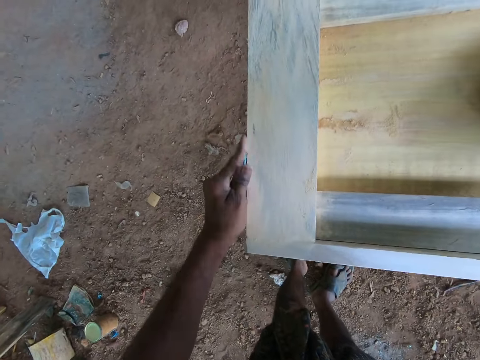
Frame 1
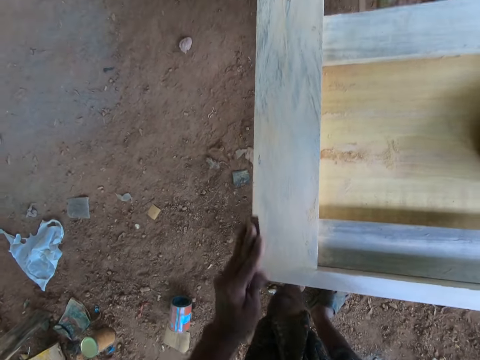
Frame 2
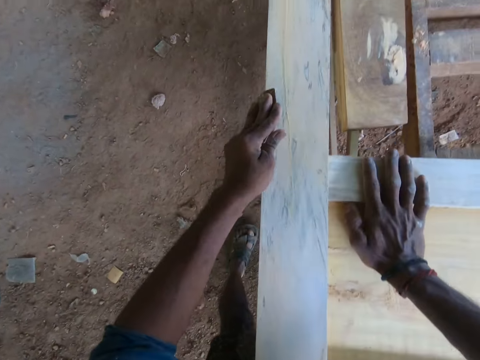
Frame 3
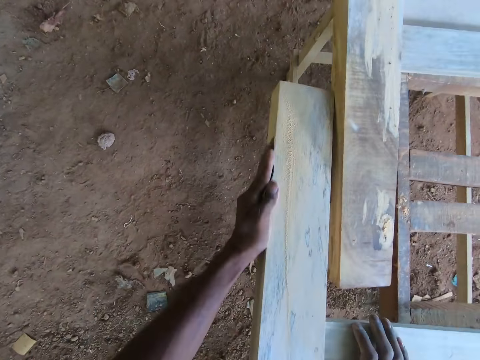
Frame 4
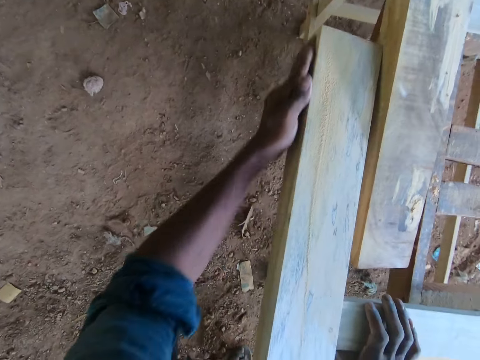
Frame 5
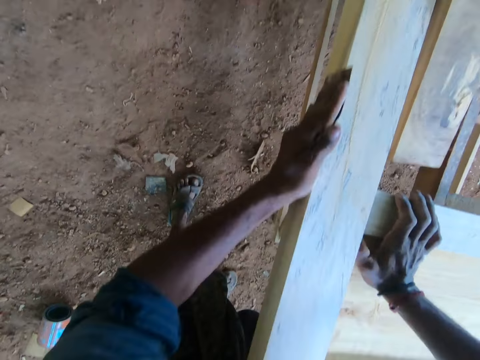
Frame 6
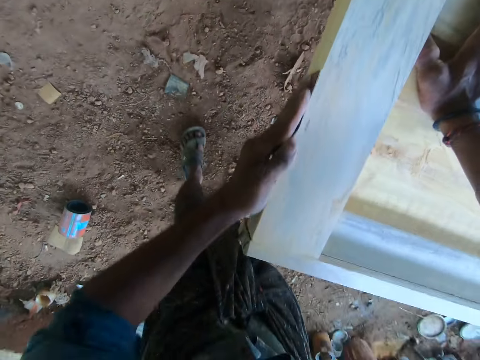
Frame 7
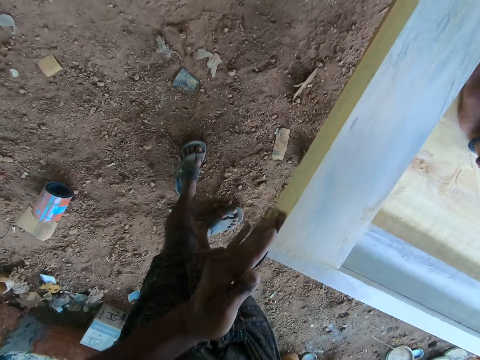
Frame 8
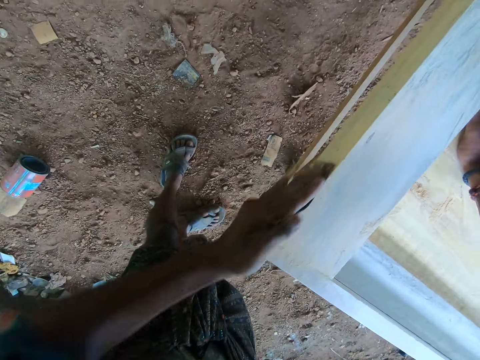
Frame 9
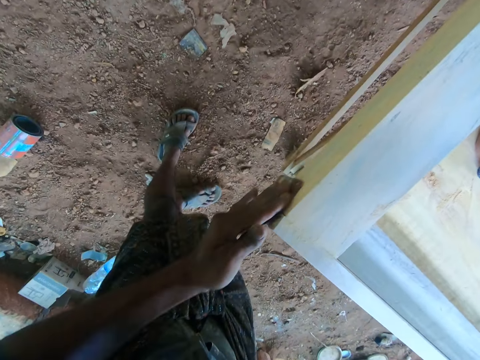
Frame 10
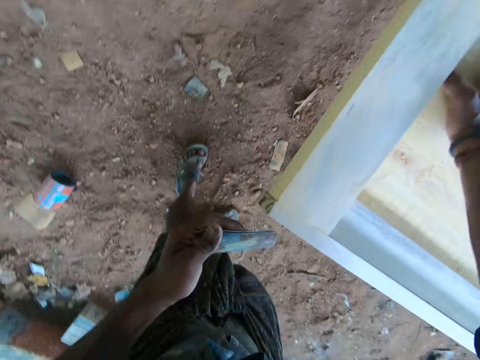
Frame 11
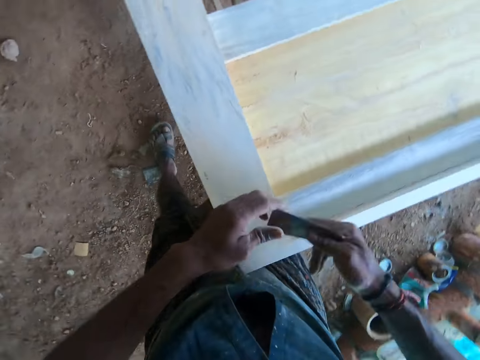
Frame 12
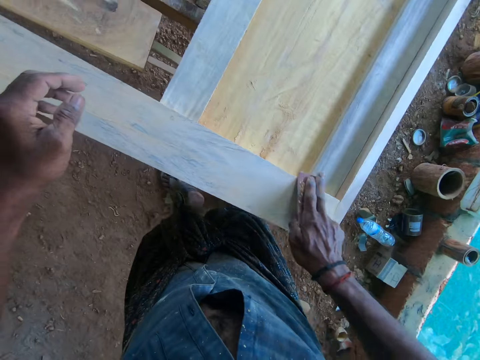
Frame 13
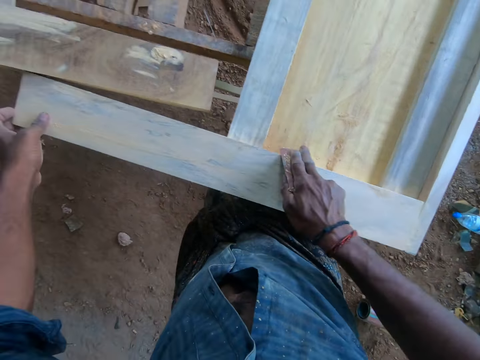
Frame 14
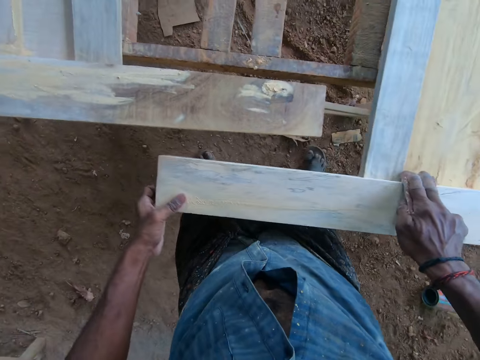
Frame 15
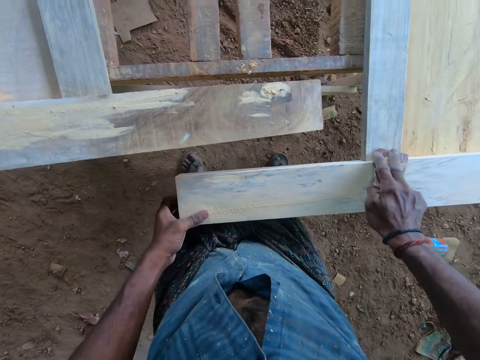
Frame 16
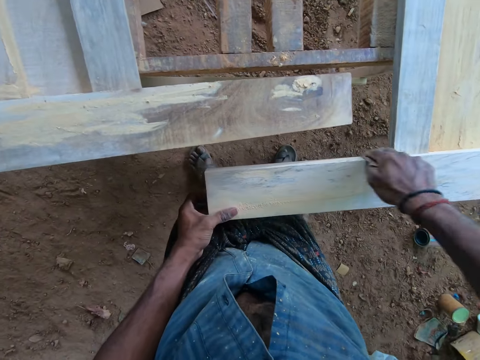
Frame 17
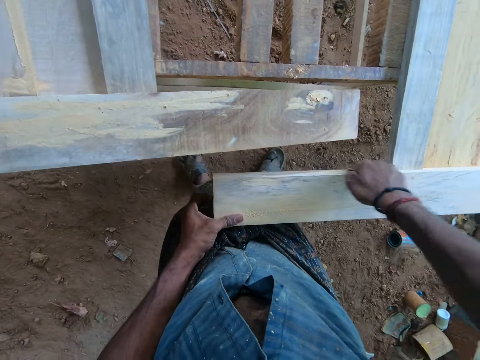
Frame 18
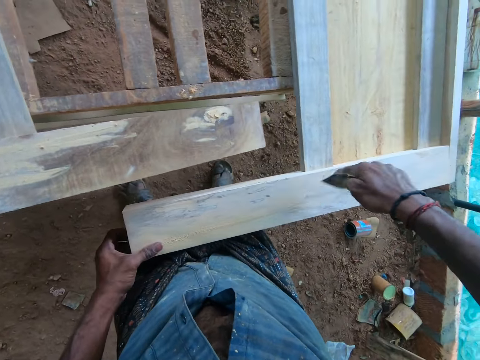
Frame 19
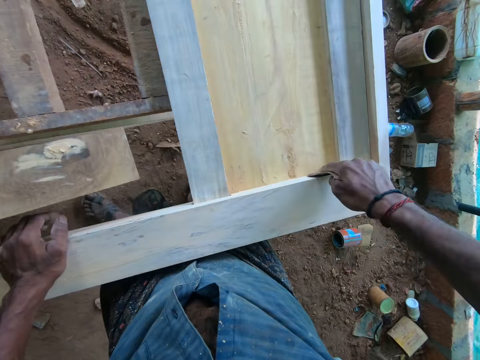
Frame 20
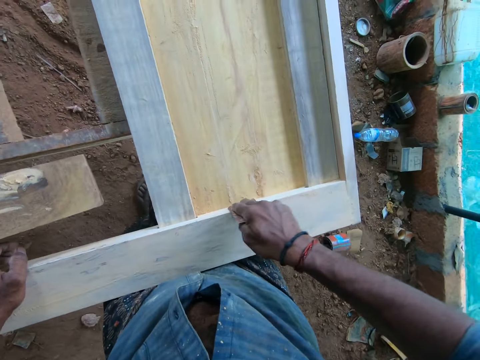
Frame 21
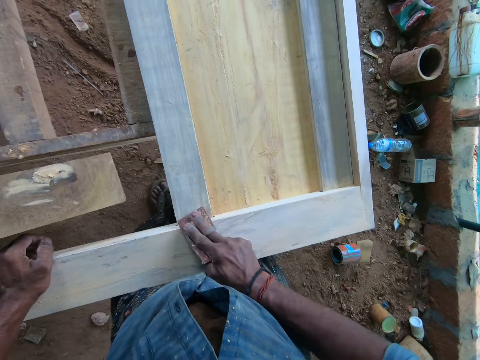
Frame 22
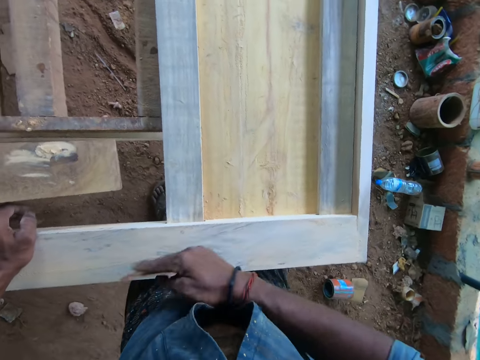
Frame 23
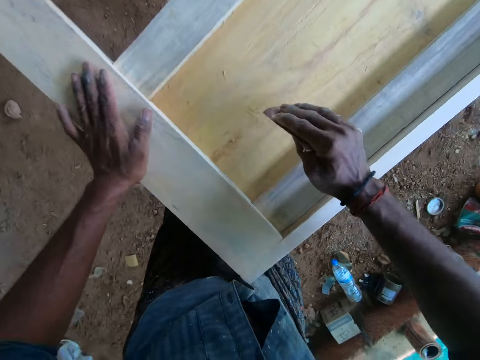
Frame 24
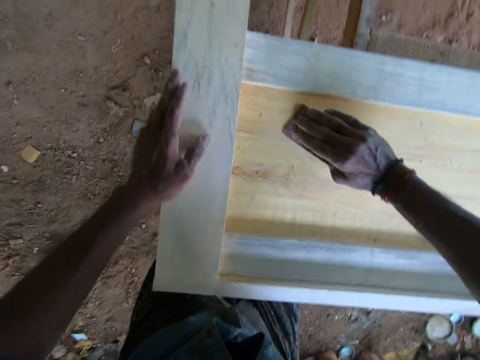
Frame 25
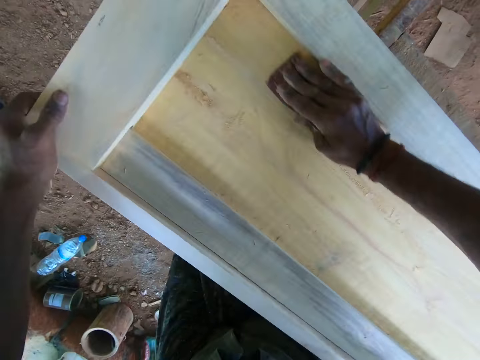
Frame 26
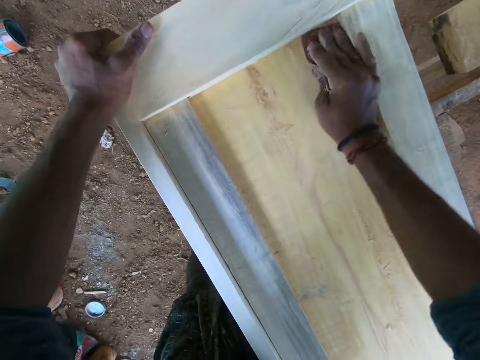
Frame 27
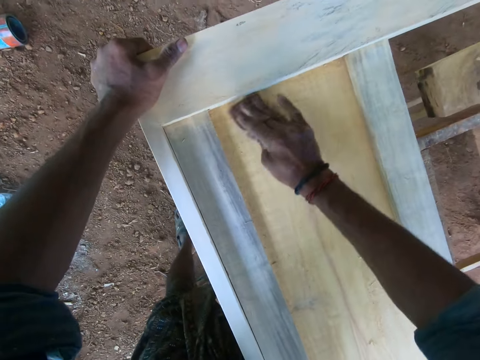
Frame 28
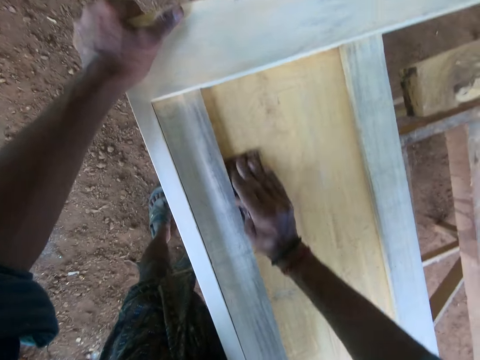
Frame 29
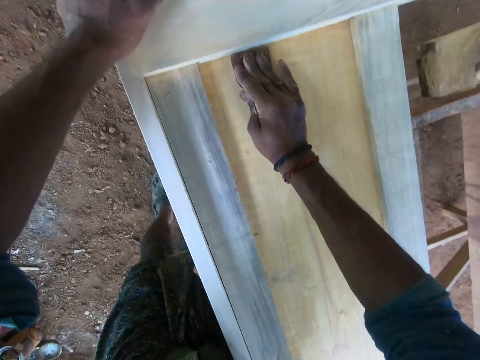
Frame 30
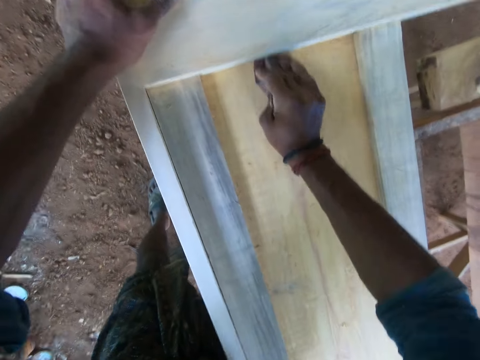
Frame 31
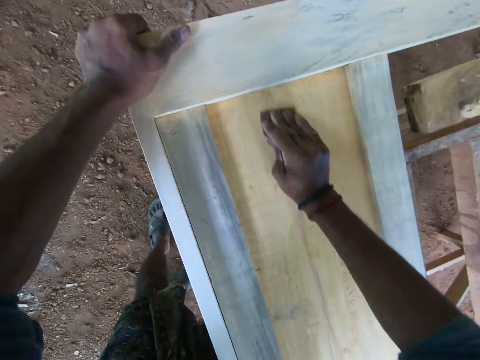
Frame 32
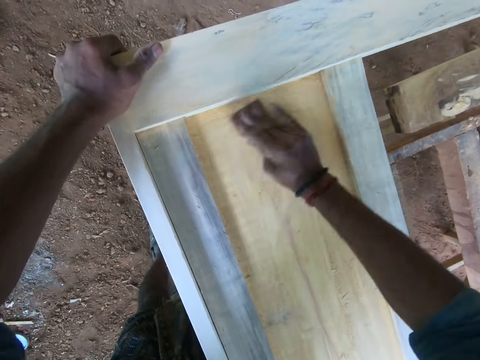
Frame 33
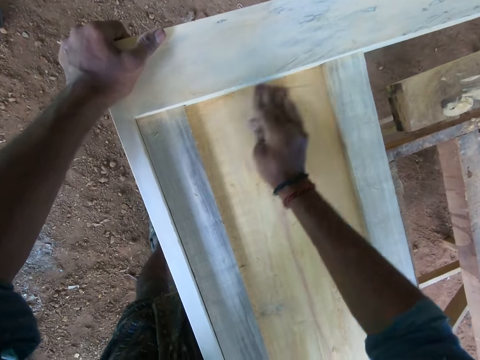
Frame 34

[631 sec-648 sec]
The camera wearer drags his right hand on the wood. He scrubs the wood with the sandpaper in his left hand. He passes the sandpaper to his right hand. He walks around. He smoothens the surface of the wood piece with the sandpaper in his right hand. He holds the wood with the left hand. He places his left hand on the wood. He scrubs the wood with the sandpaper in his right hand. He drags his left hand on the wood. He scrubs the wood with the sandpaper in his right hand.

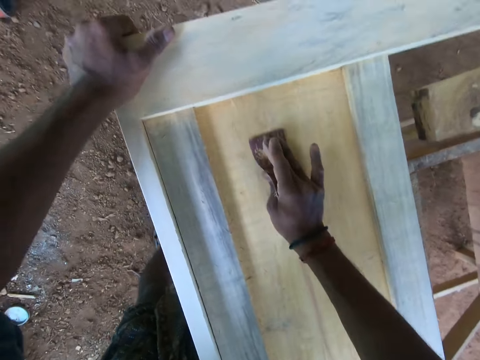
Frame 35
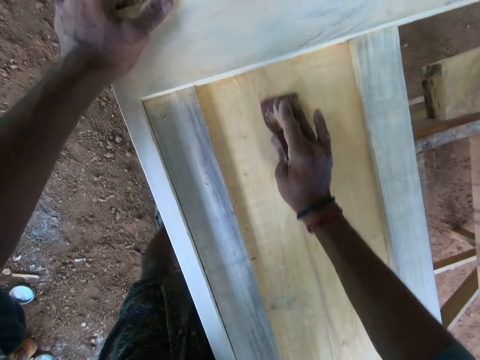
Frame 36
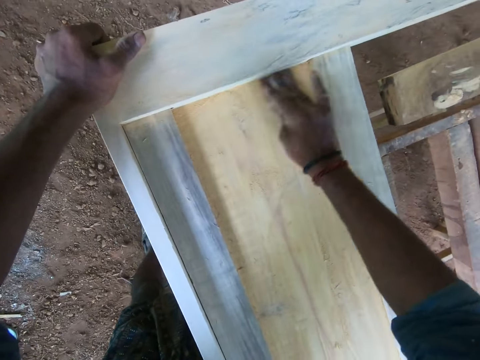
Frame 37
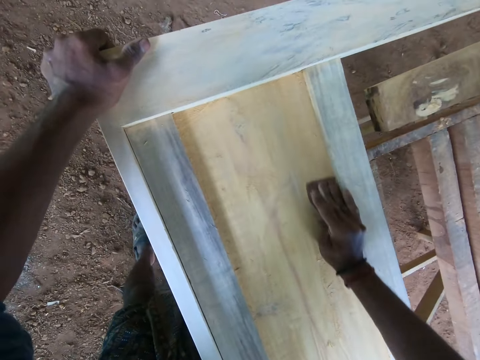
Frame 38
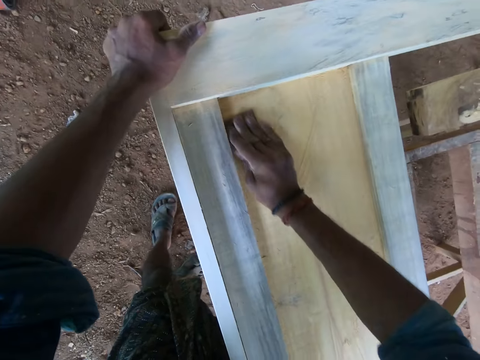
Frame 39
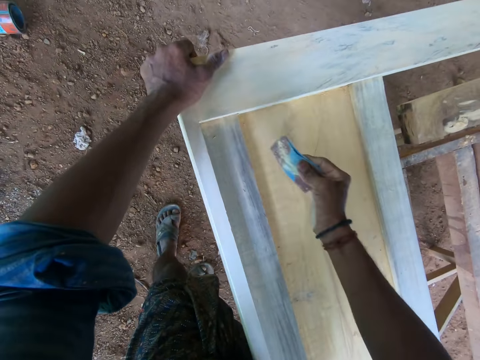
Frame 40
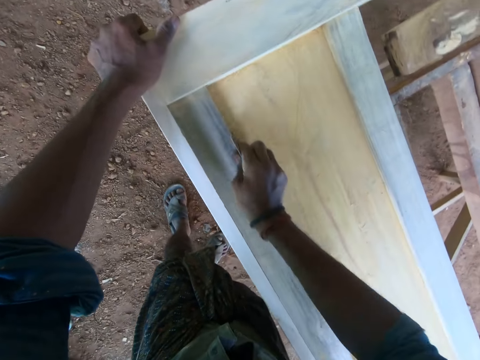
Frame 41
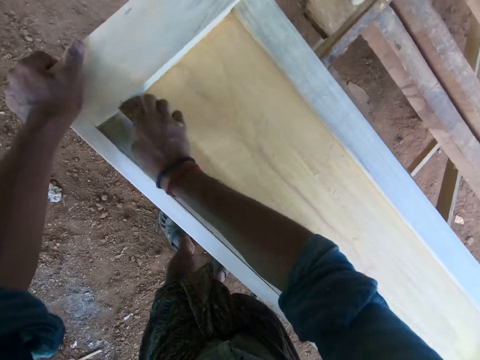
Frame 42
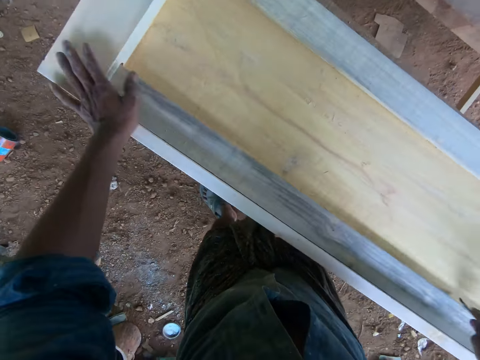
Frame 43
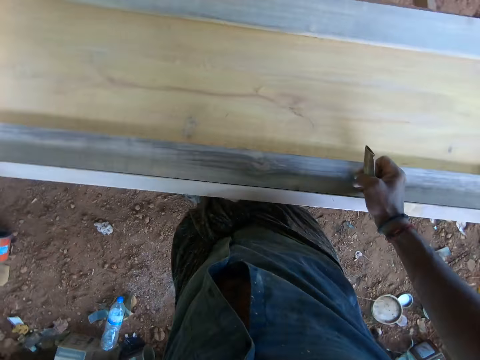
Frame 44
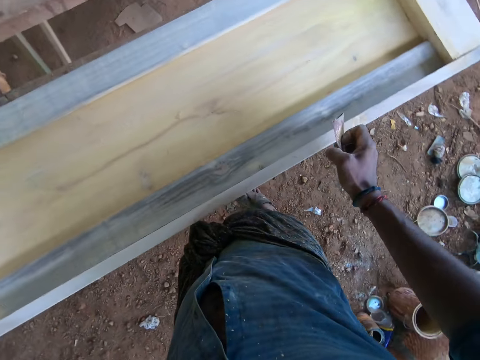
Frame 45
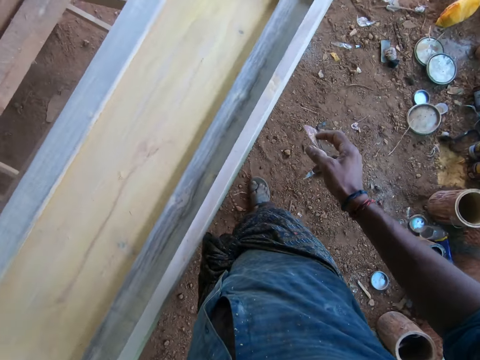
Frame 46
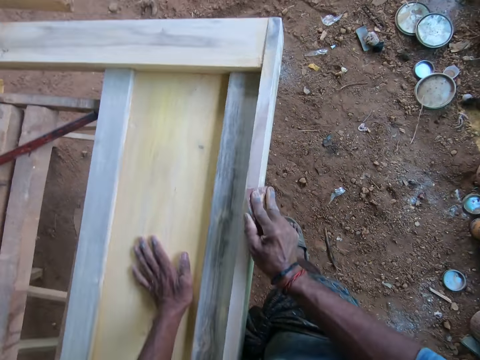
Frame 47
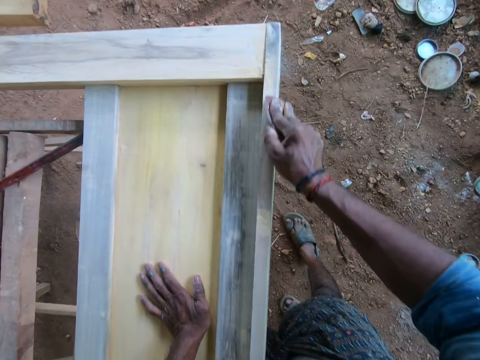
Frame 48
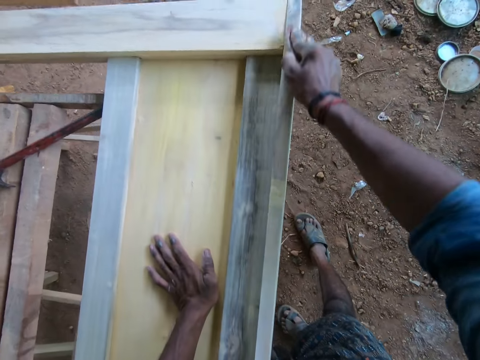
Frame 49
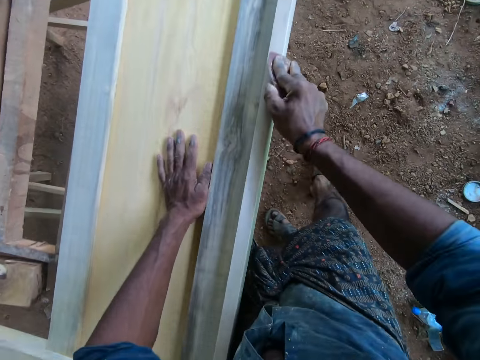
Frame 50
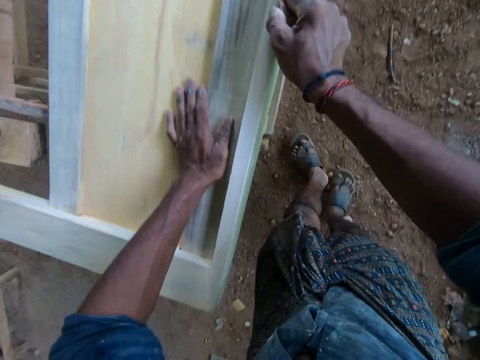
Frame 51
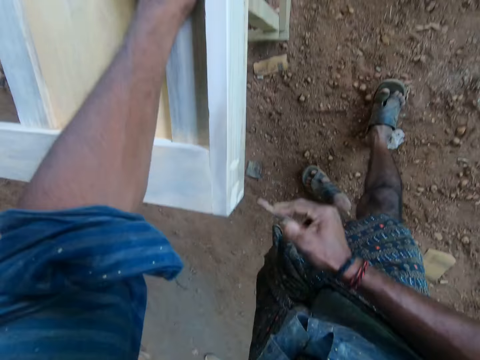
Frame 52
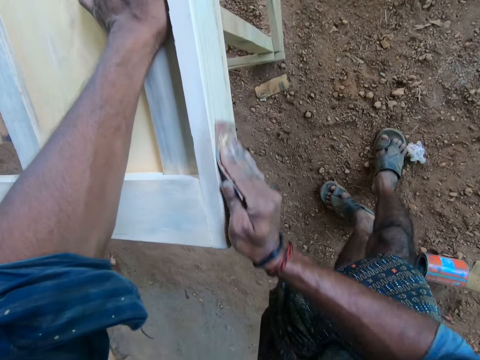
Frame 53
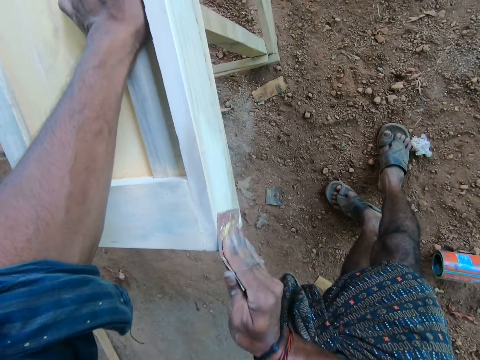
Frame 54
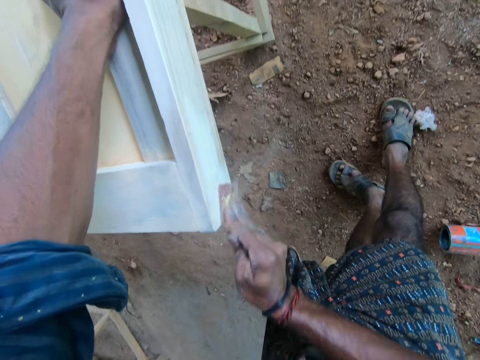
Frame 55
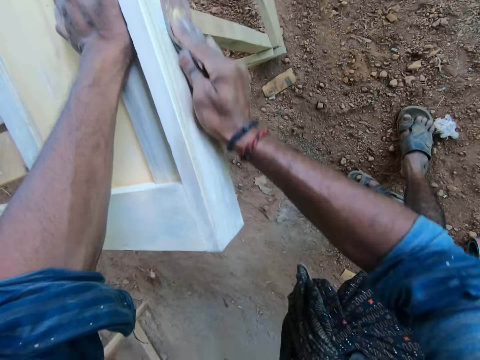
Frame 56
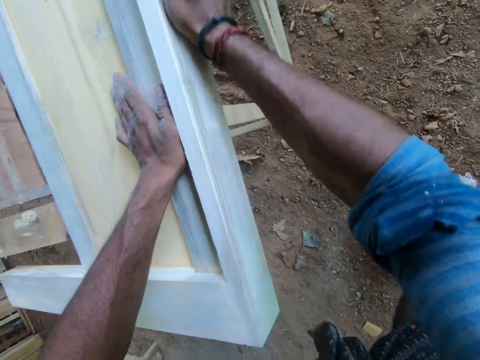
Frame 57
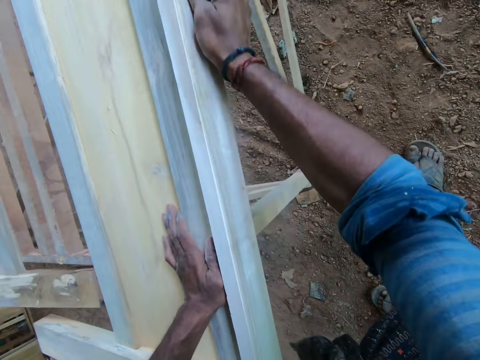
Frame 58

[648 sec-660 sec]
The camera wearer drags the left hand on the wood. He removes the sand paper in his right hand from the wood piece. He raises the left hand. He looks around. He smoothens the surface of the wood piece with the sand paper in his right hand. He places the left hand on the wood.
